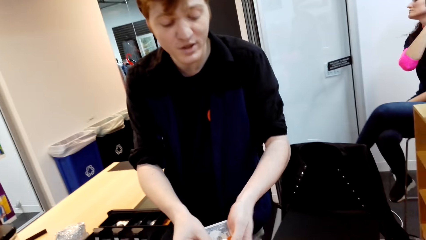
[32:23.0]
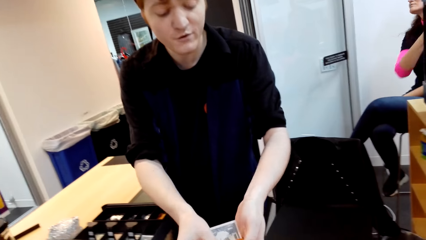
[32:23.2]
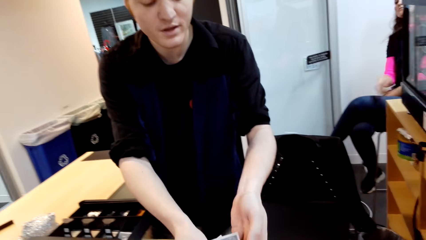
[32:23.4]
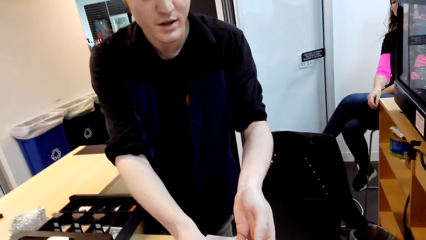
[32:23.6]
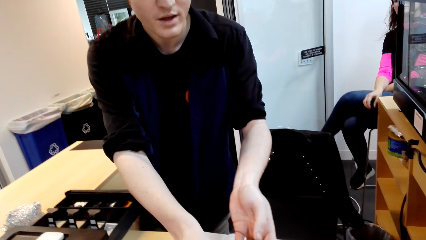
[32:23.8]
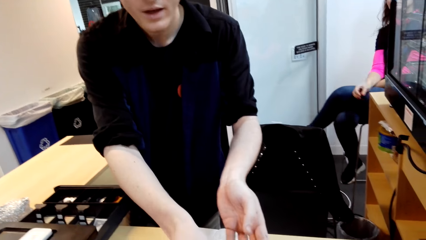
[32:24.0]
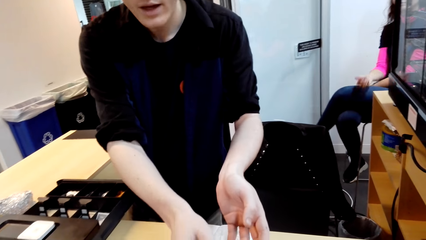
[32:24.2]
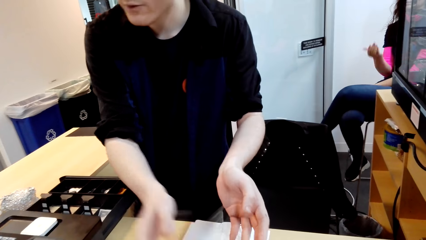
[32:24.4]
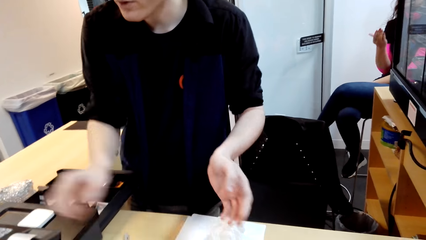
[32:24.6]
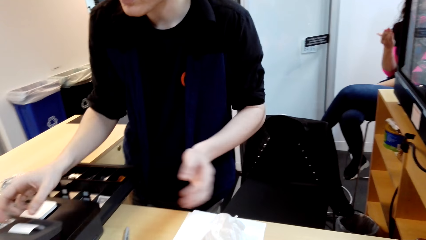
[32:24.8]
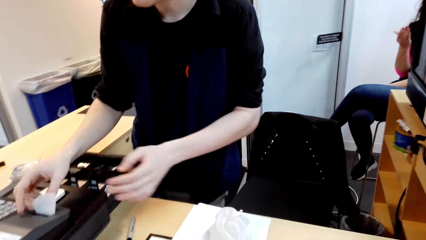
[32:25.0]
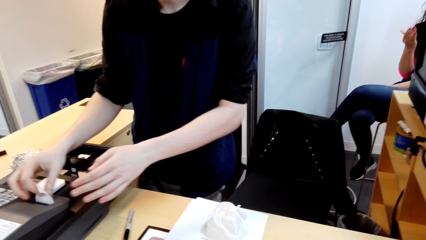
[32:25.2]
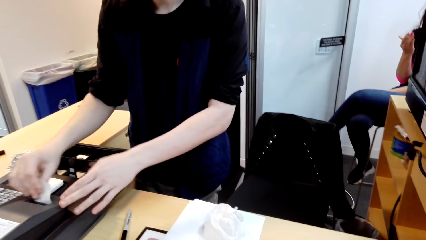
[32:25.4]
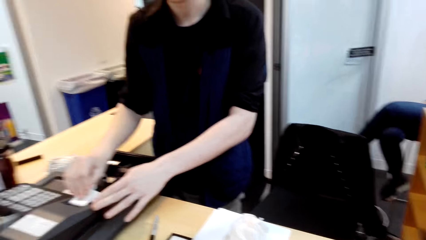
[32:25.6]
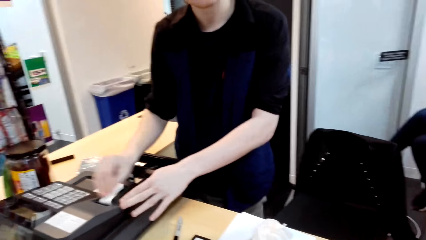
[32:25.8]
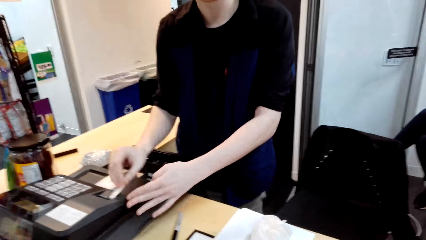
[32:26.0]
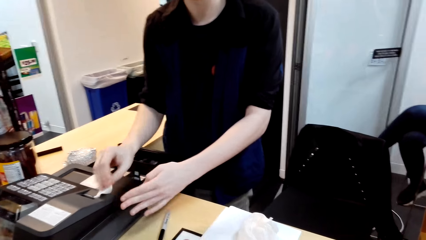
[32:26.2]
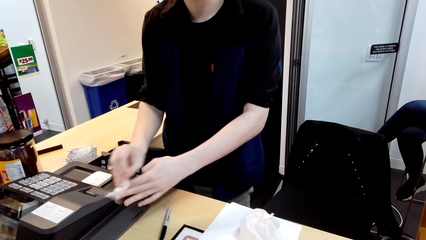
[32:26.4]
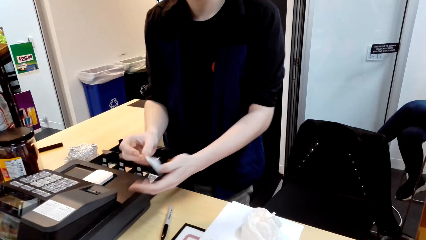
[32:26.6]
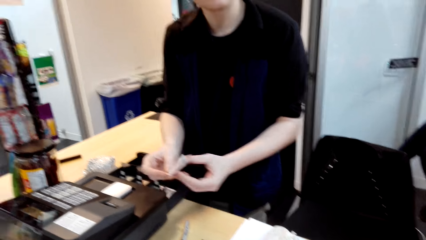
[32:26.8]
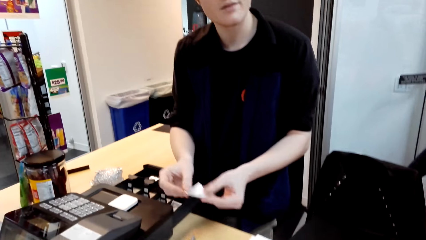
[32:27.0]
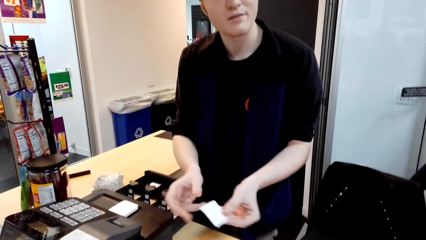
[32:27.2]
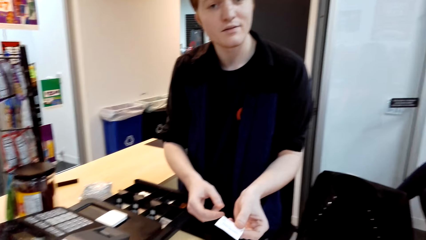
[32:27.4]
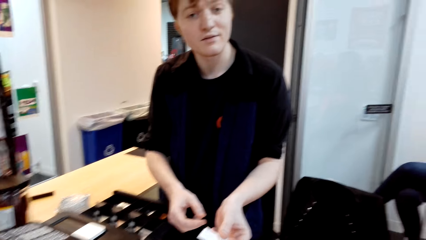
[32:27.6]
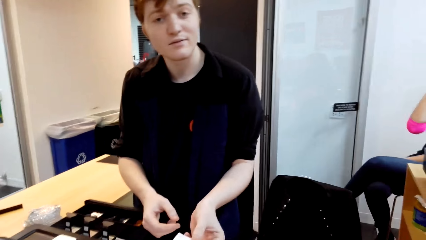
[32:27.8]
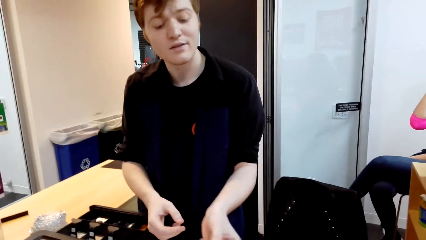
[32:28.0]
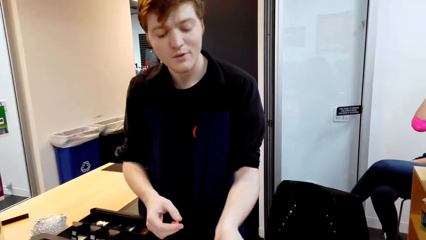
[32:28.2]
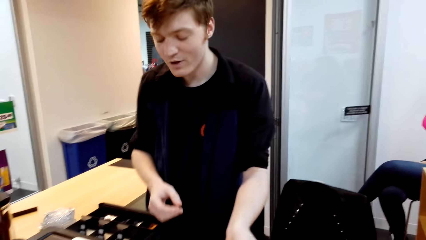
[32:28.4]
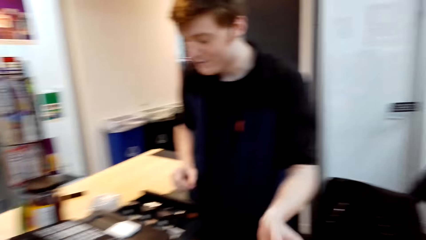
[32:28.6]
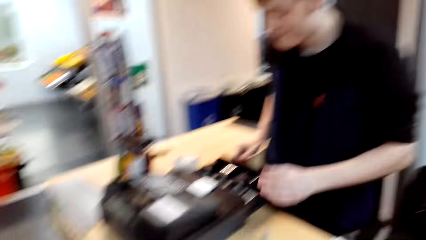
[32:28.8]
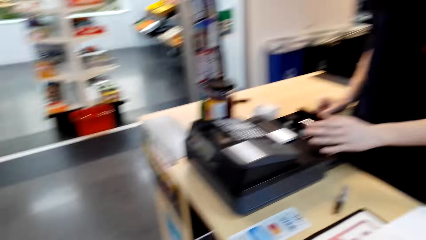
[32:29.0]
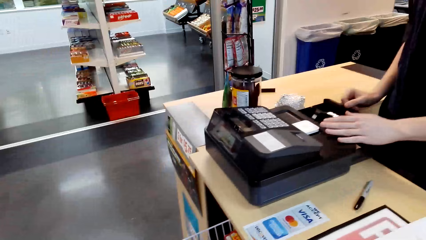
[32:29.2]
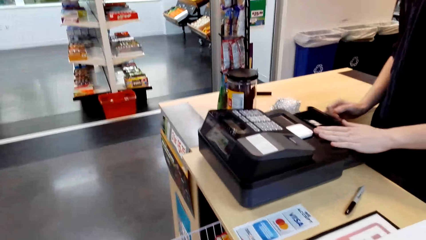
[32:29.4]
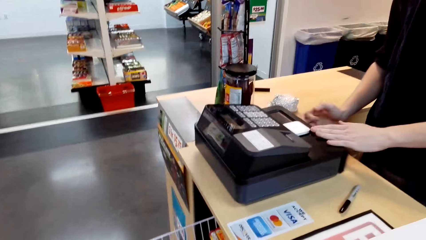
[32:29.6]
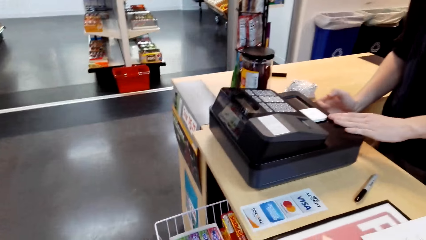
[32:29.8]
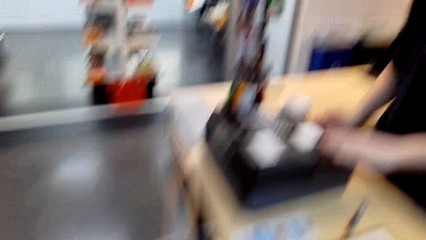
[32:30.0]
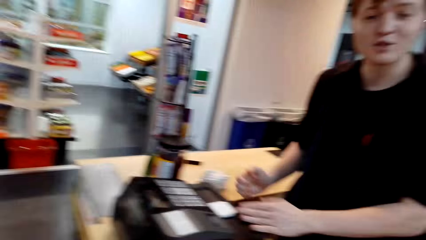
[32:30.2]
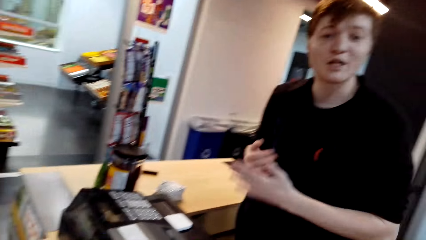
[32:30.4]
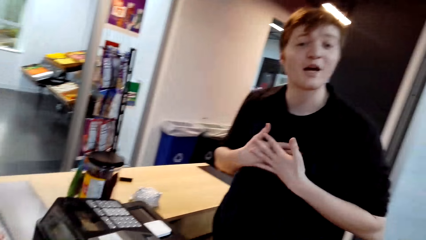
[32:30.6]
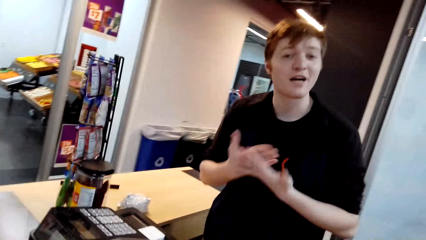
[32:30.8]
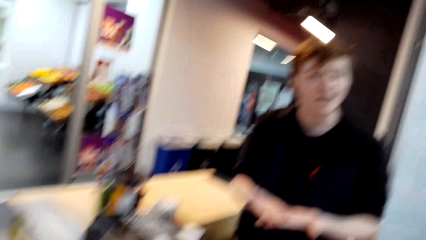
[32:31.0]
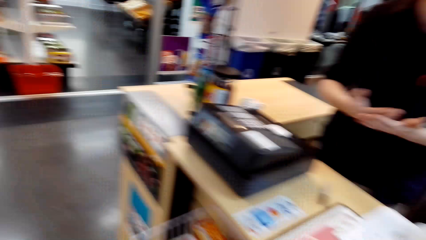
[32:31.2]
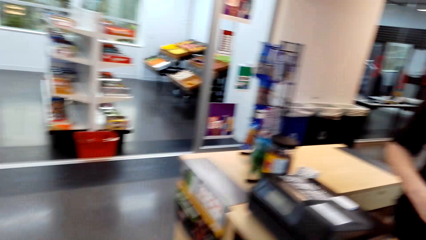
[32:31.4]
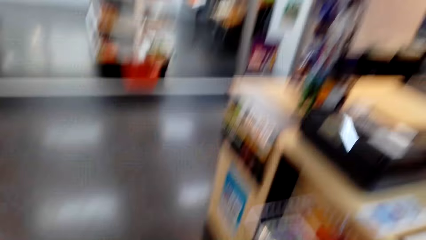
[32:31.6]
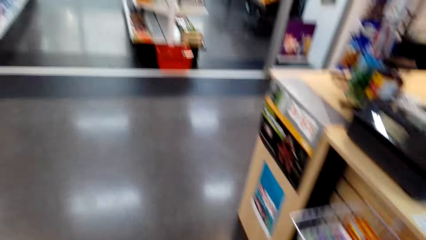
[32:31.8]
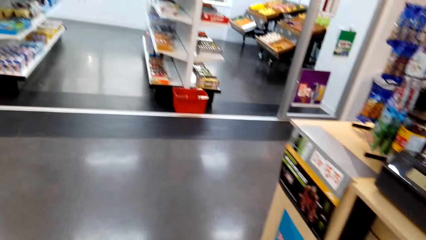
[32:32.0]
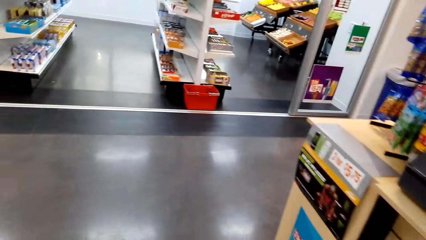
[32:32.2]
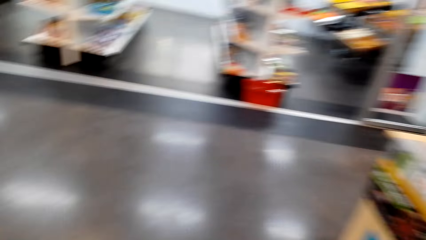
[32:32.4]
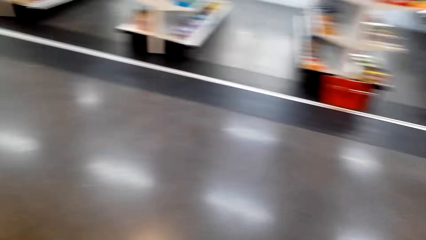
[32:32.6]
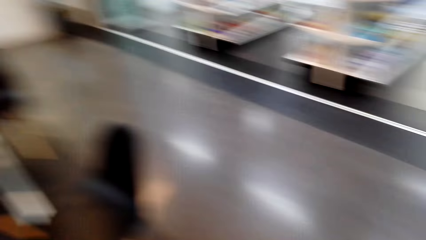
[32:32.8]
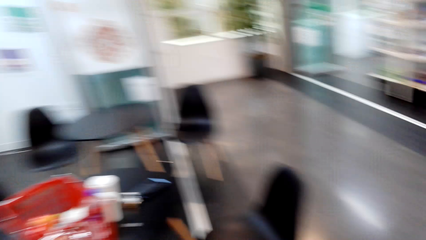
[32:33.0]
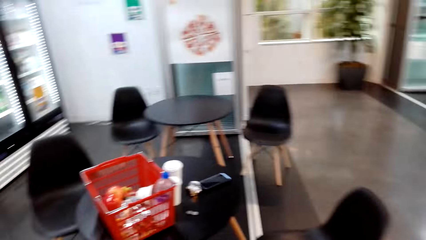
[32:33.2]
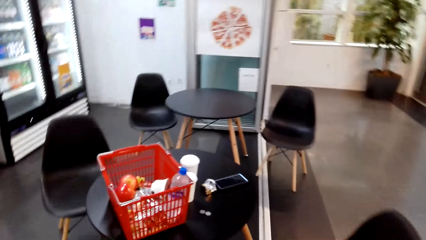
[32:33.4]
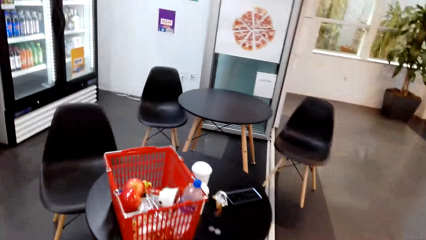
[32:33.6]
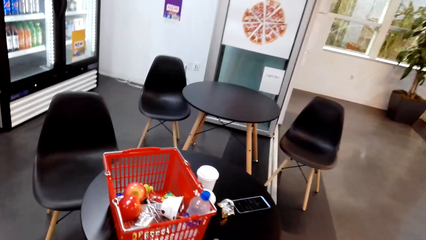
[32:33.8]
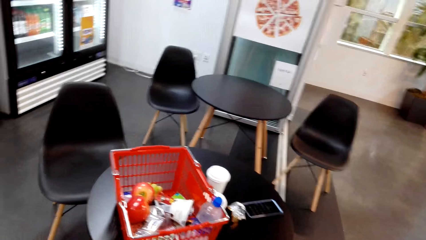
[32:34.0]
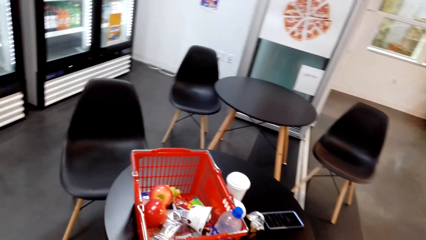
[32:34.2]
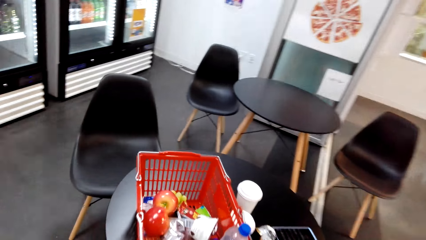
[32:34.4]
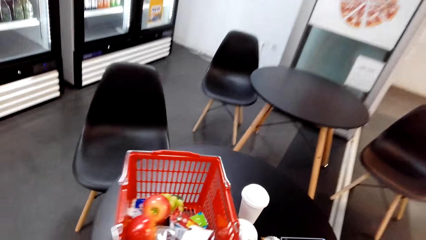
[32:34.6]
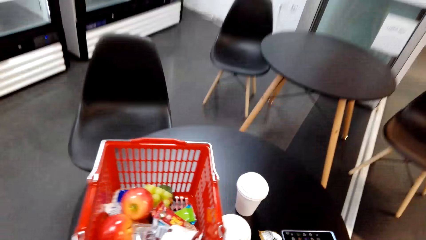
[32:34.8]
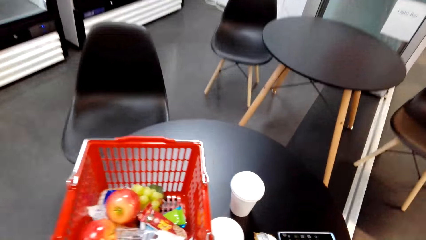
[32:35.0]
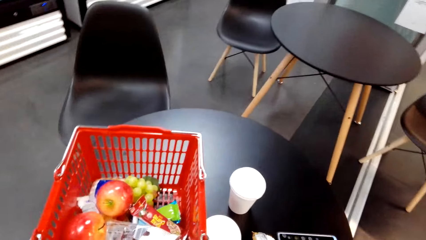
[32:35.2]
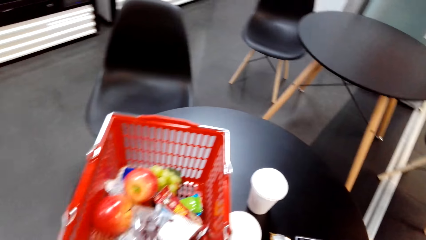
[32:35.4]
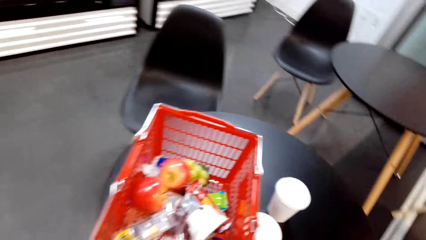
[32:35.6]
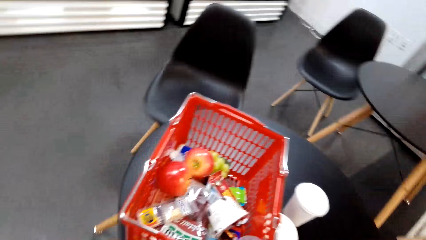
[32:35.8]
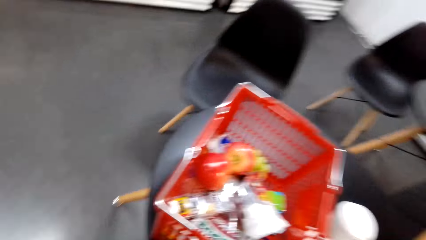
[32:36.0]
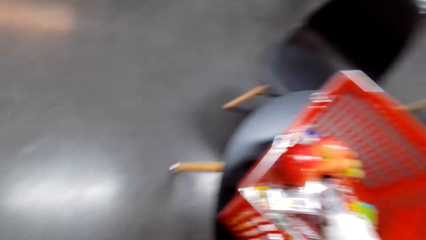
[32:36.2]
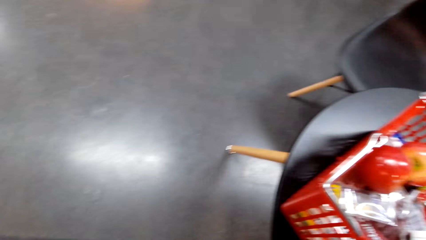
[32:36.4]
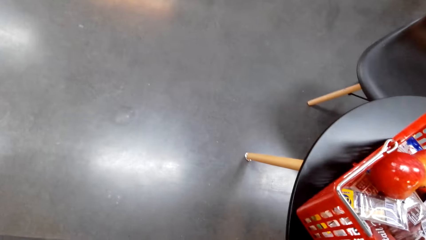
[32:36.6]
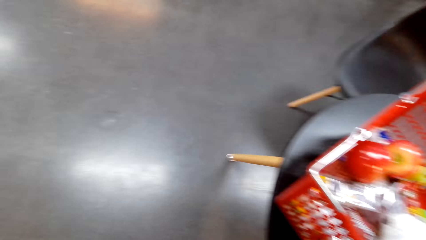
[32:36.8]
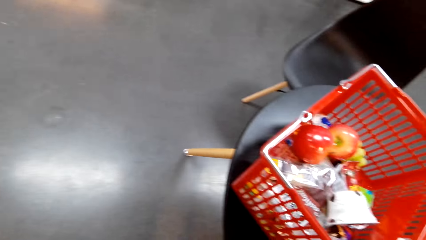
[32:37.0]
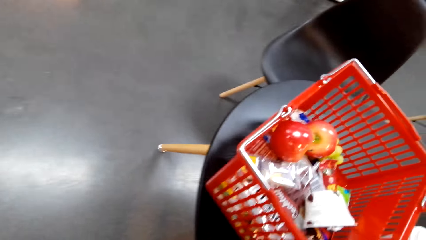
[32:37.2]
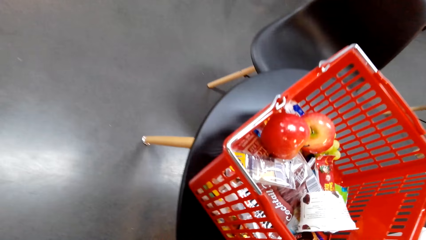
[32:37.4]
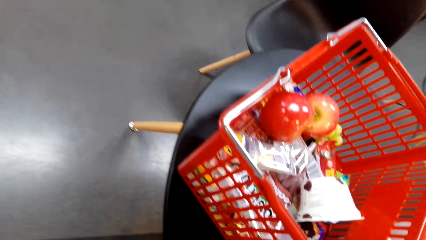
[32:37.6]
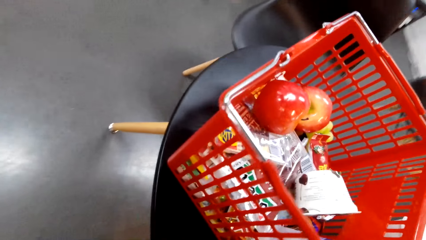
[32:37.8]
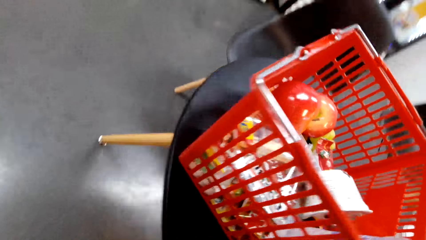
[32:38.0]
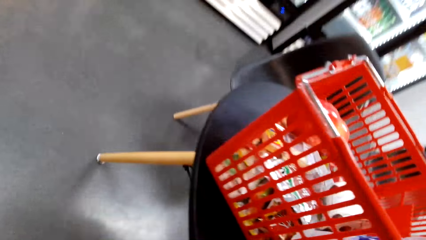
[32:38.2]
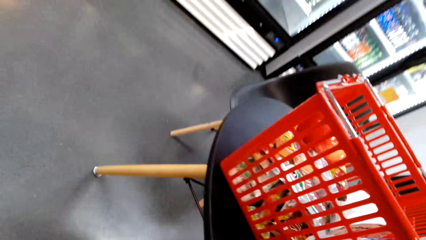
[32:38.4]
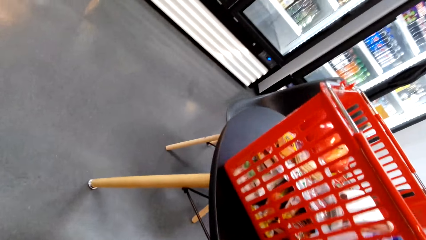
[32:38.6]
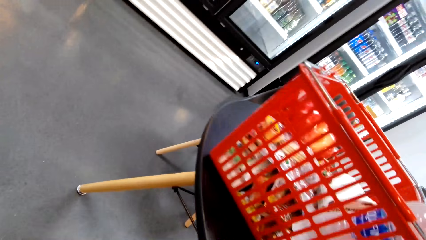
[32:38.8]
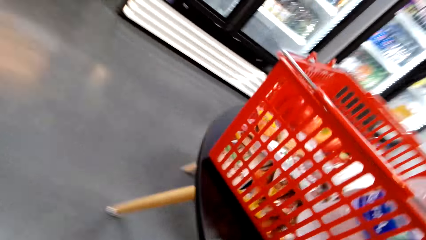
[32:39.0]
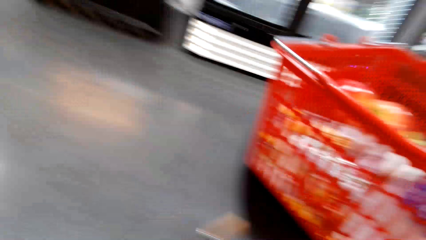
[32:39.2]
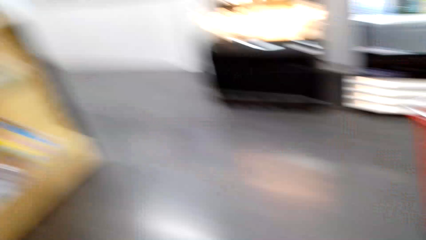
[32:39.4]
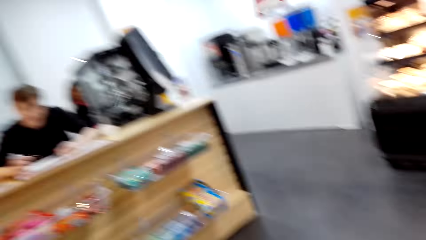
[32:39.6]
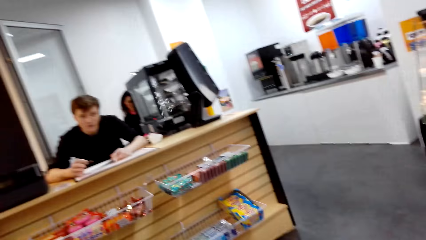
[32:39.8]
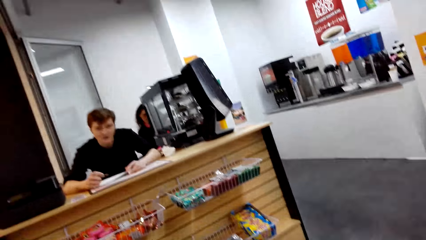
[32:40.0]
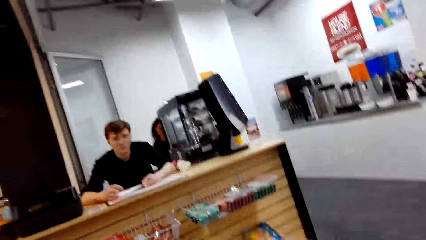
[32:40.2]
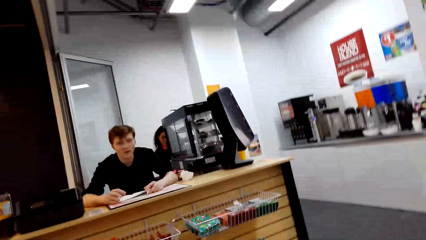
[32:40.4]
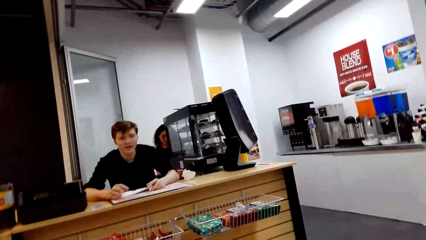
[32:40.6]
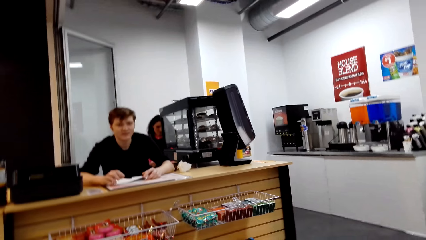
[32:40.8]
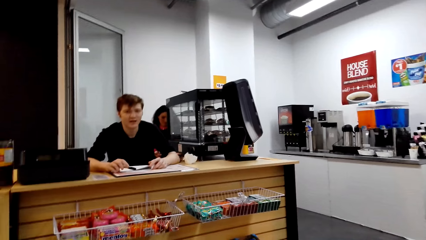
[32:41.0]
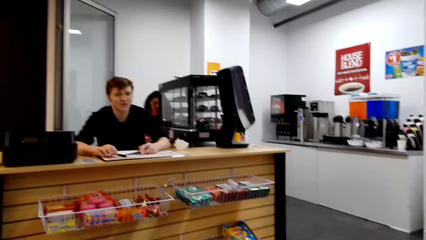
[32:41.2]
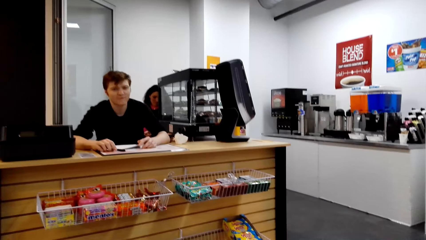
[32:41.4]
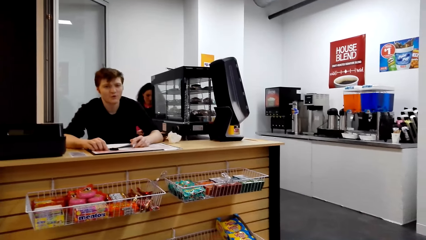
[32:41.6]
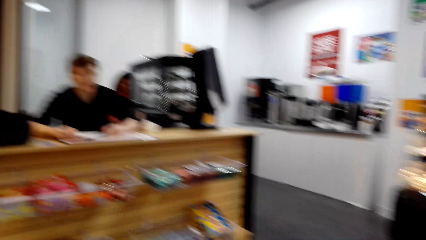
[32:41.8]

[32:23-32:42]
The camera wearer picks money from the man. The man hands over the cash to the camera wearer. The man cuts the receipt. The man gives the receipt to the camera wearer. The camera wearer picks the receipt from the man. The man closes the cash box. The camera wearer closes the machine drawer. The man talks with the camera wearer. The camera wearer moves around the supermarket. They walk to the sitting area. They sit down. They look at the man. They talk with the man.
